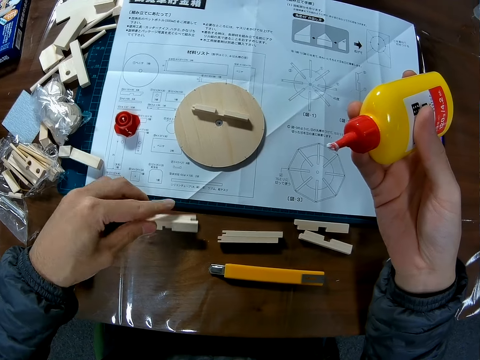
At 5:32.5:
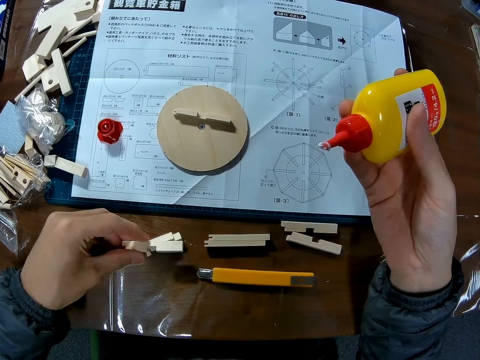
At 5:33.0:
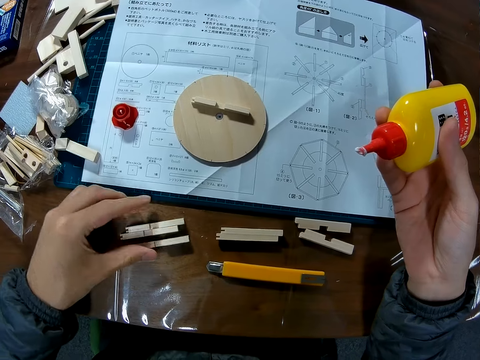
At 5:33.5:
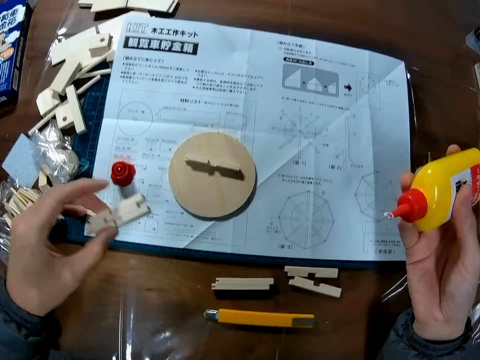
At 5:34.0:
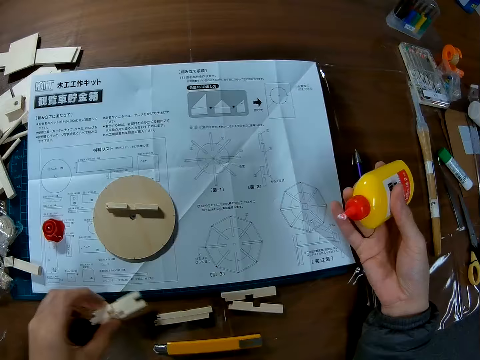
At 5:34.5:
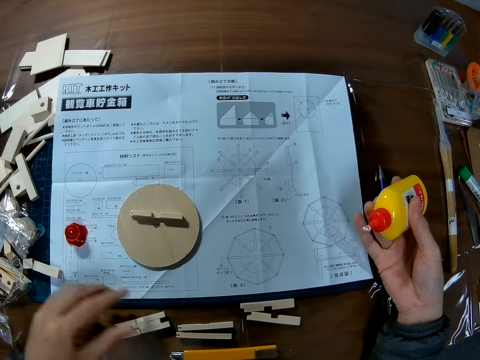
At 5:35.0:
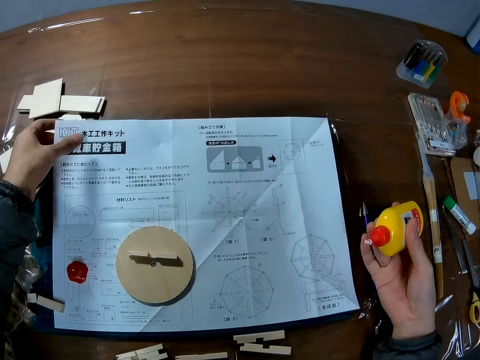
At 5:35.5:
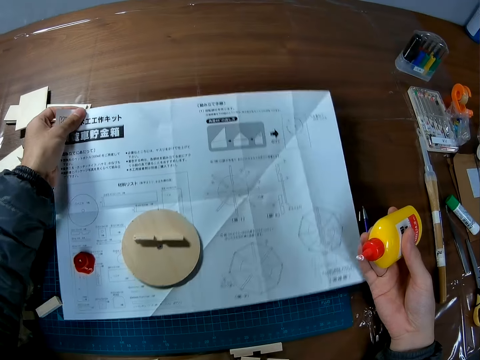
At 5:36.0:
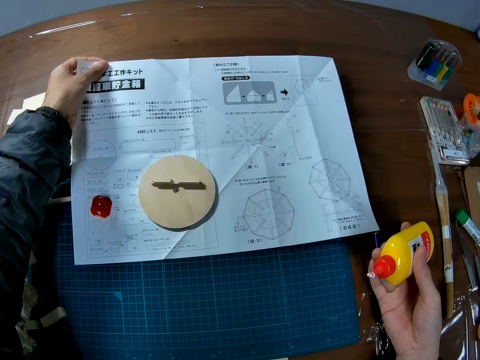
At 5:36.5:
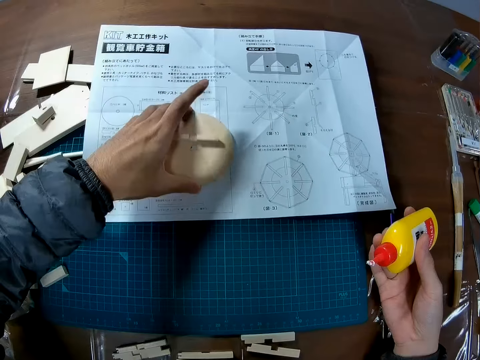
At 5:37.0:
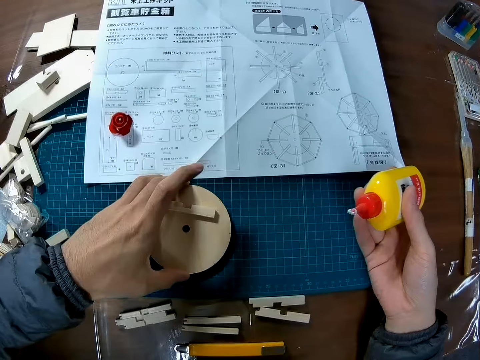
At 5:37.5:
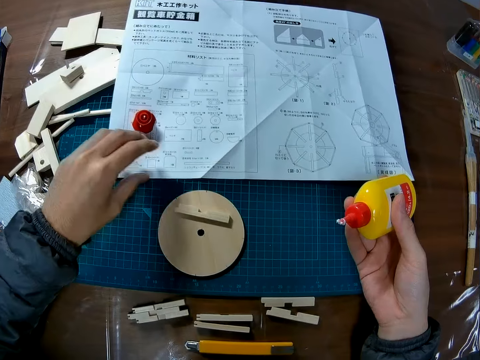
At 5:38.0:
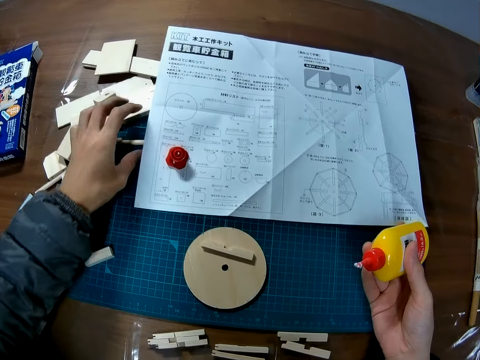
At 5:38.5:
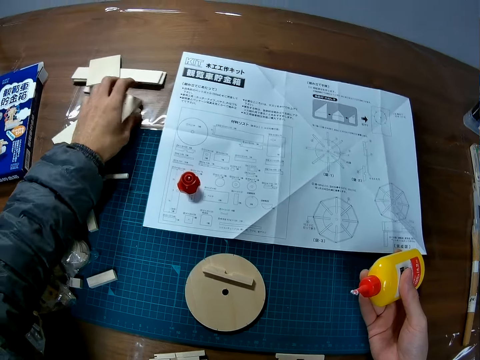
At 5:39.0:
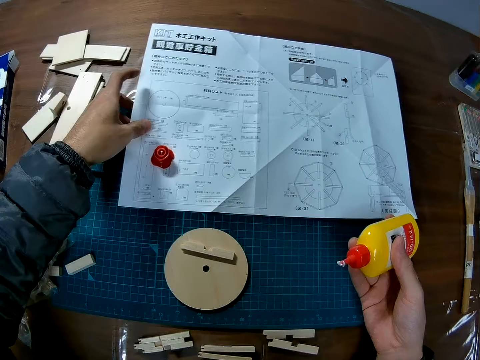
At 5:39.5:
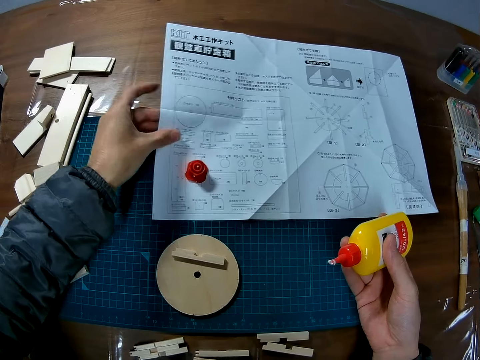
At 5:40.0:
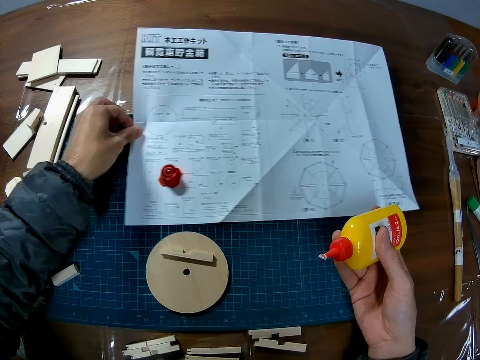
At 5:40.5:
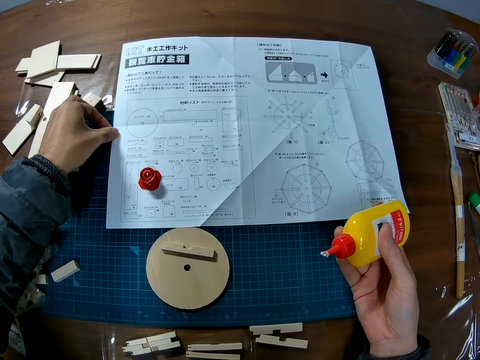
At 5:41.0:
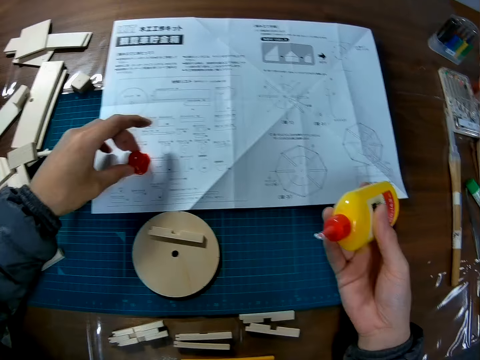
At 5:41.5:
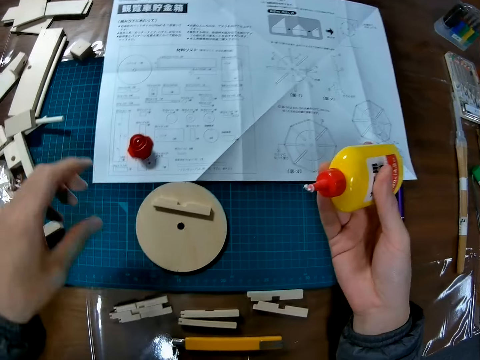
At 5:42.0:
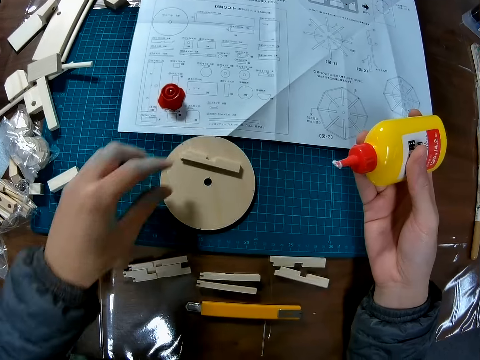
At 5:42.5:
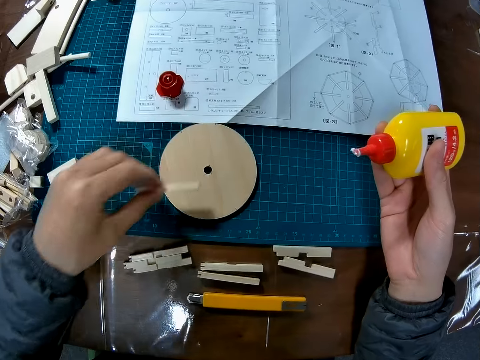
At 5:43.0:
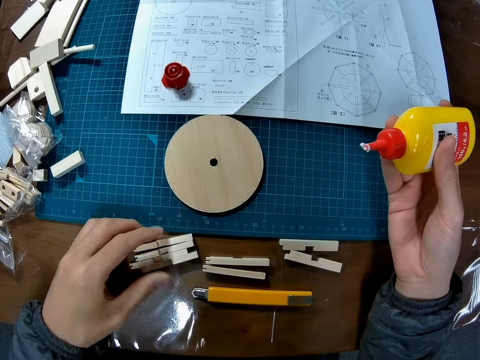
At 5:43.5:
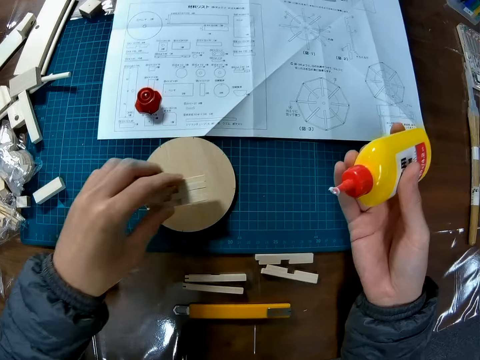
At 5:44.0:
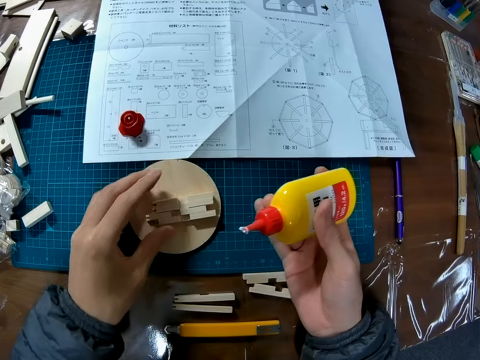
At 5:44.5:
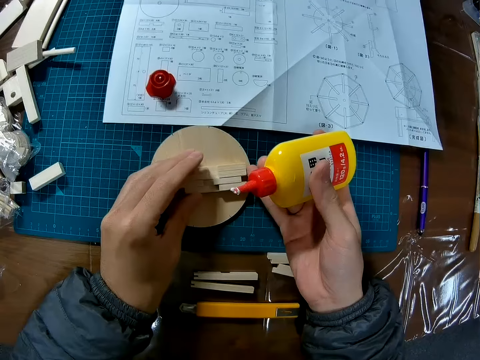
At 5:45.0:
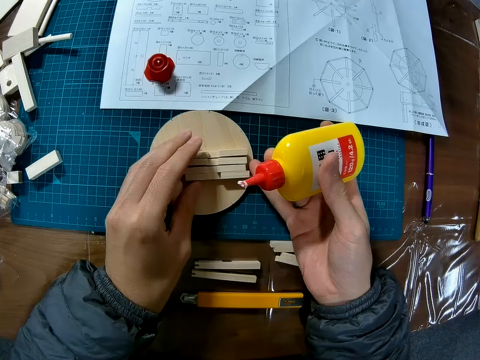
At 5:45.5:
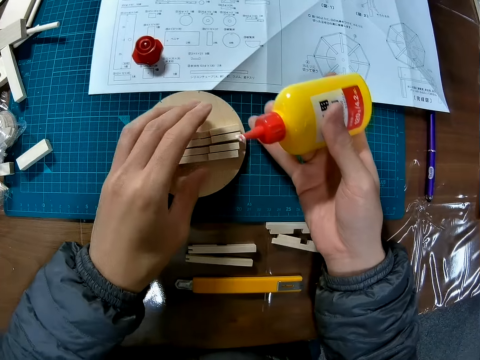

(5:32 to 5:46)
The camera wearer picks up some pieces of wood from the table. They hold the art pieces. They drop the pieces of wood on the table. They move the manual. They pick up the circular piece of wood from the manual. They hold the wood puck. They drop the circular piece of wood on a cutting mat. They move the pieces of wood, the manual and the bottle cover. They pick up the piece of wood from the circular piece of wood. They move the art pieces. They drop the piece of wood on the table. They pick up some pieces of wood from the table. They drop the pieces of wood on the circular piece of wood.

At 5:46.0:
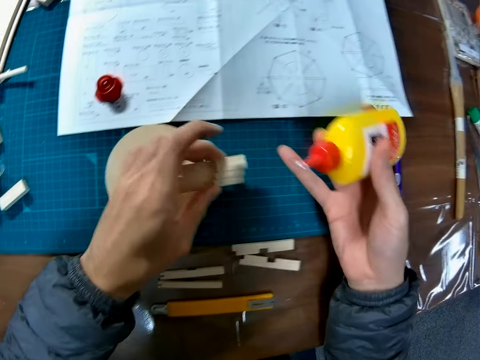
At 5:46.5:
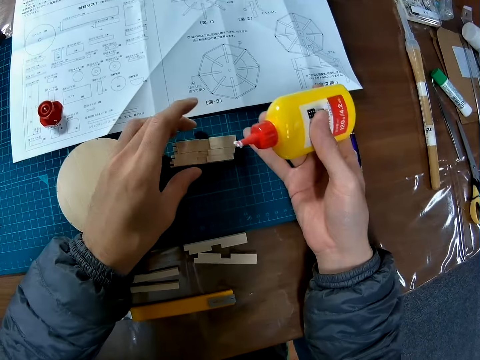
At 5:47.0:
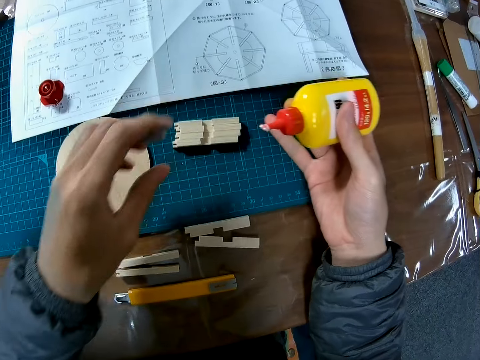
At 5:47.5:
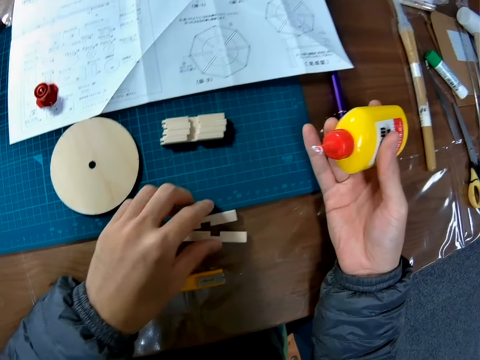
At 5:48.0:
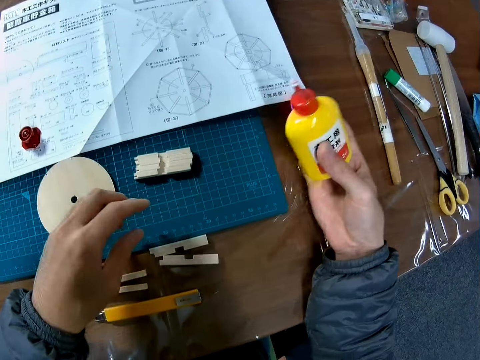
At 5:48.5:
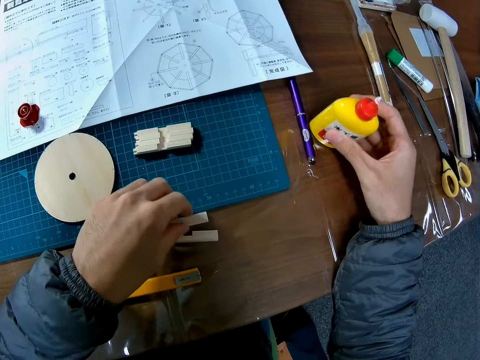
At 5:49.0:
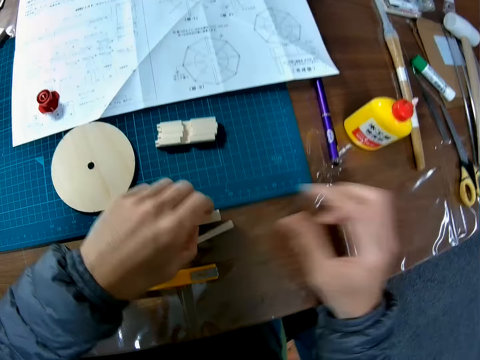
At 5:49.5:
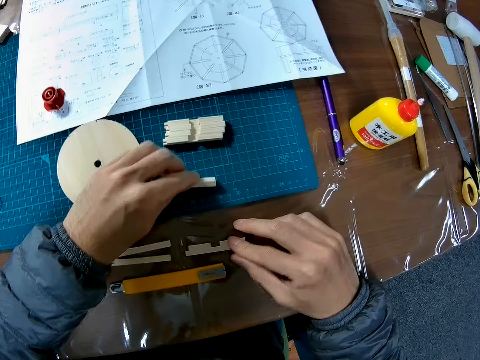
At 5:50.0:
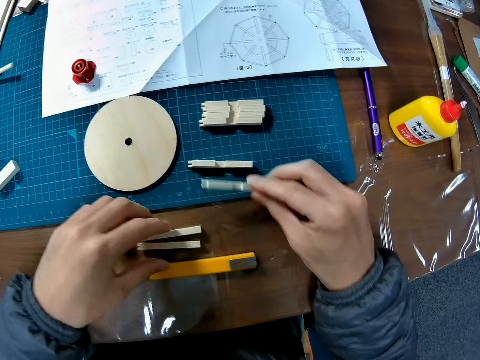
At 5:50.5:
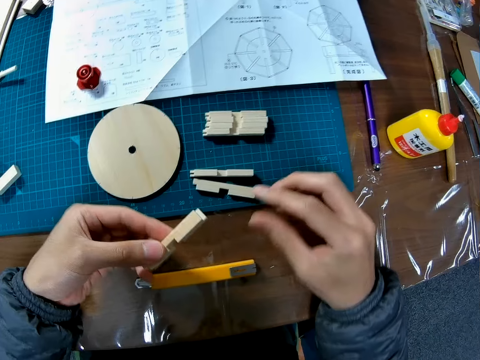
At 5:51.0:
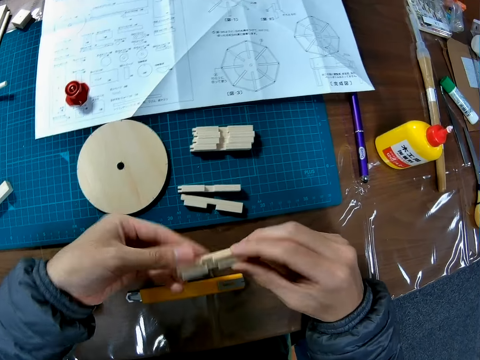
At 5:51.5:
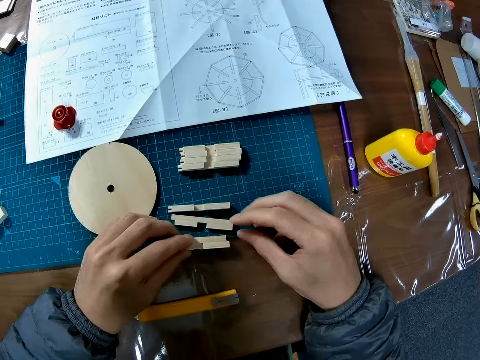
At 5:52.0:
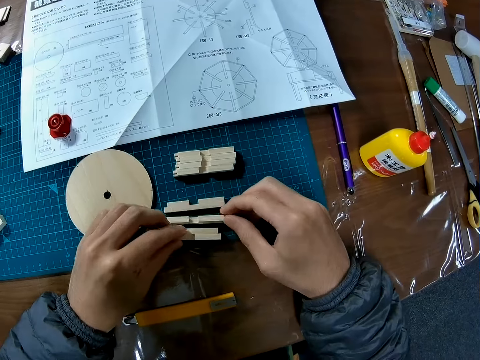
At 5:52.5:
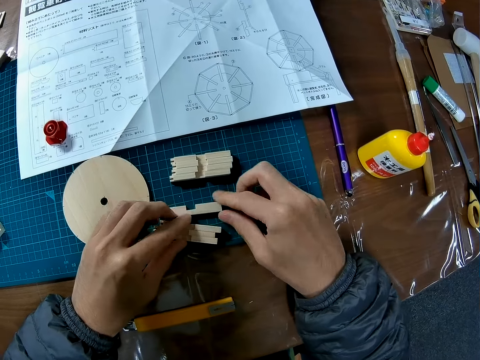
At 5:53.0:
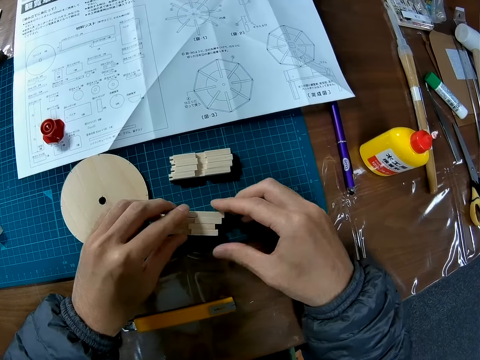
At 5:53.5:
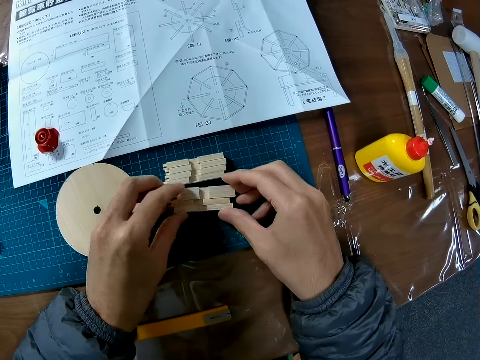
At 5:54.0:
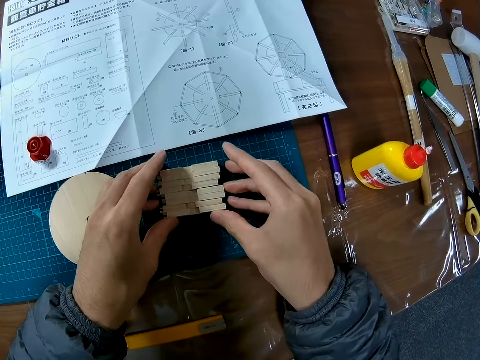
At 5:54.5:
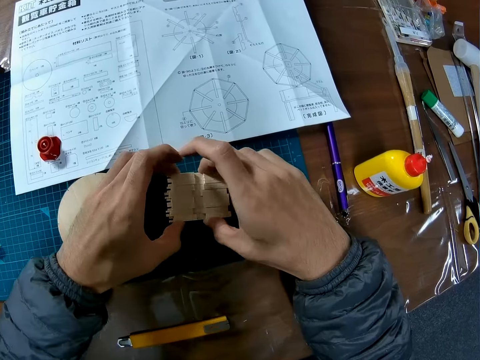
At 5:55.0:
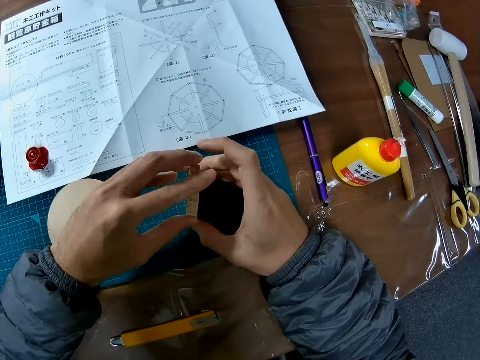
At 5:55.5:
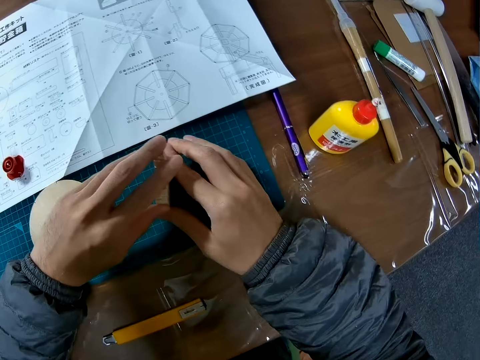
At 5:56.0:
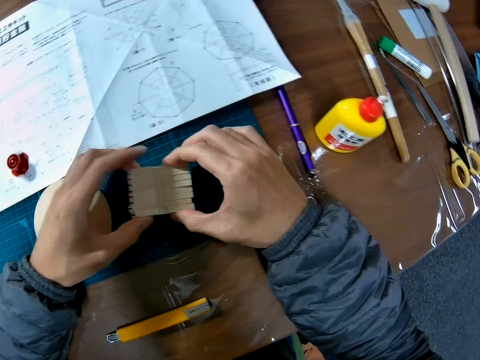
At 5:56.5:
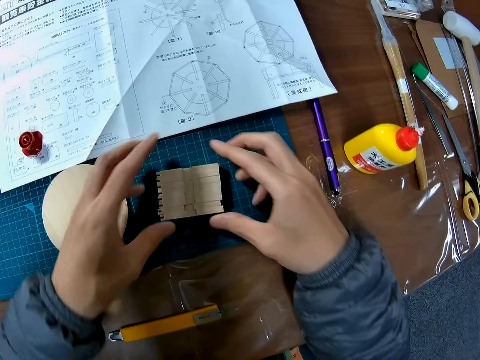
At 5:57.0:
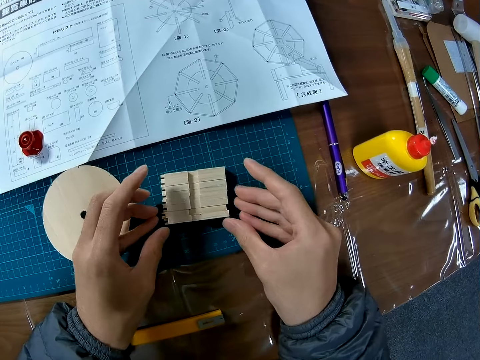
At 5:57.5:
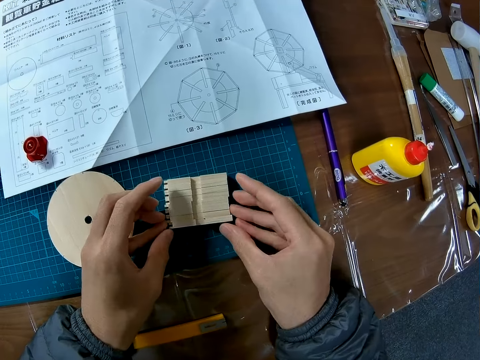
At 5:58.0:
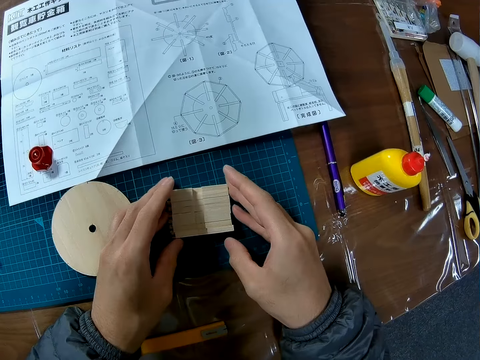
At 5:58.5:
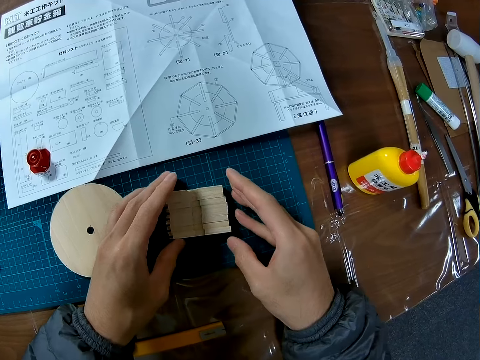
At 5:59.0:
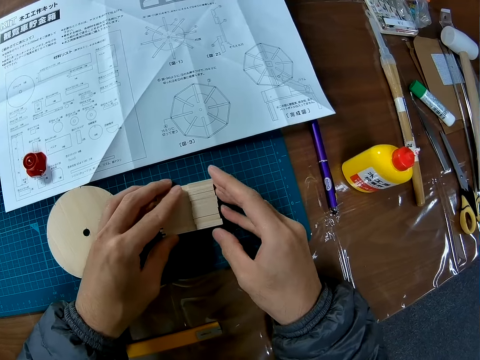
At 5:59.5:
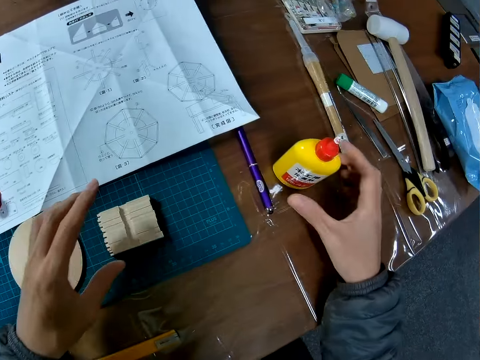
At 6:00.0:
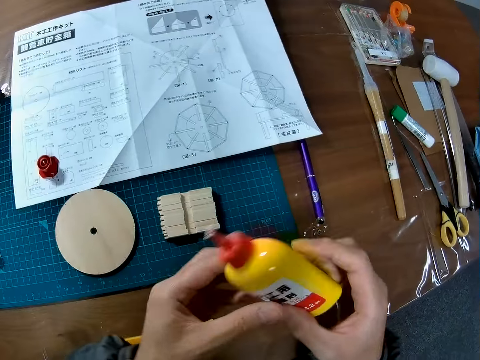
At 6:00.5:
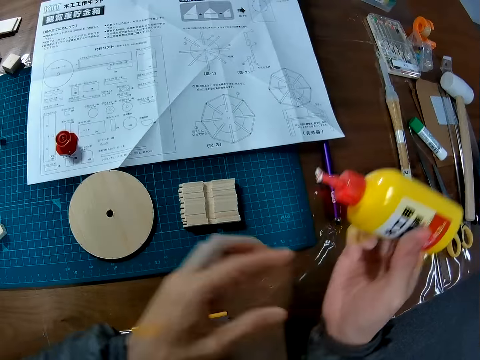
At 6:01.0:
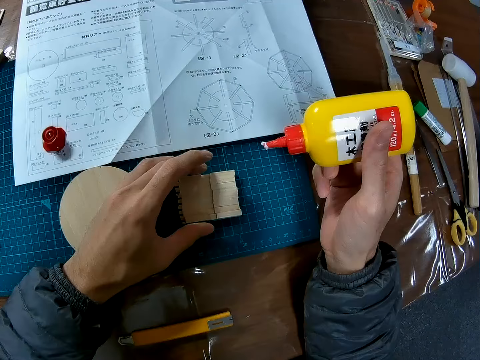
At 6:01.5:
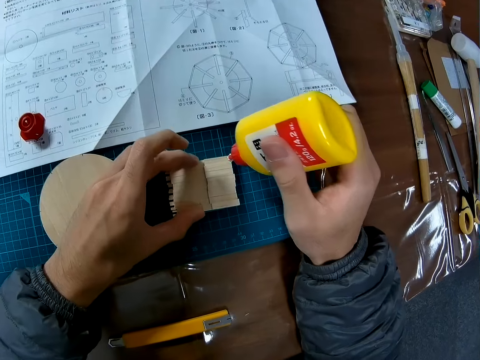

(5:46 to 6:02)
The camera wearer moves the pieces of wood to the cutting mat. They drop the bottle of glue on the table. They move pieces of wood from the table to the cutting mat. They put the art pieces together on the cutting mat. They pack the pieces of wood together. They hold the art pieces together. They put the art pieces on the cutting mat. They pick up the bottle of glue from the table. They hold the super glue.
